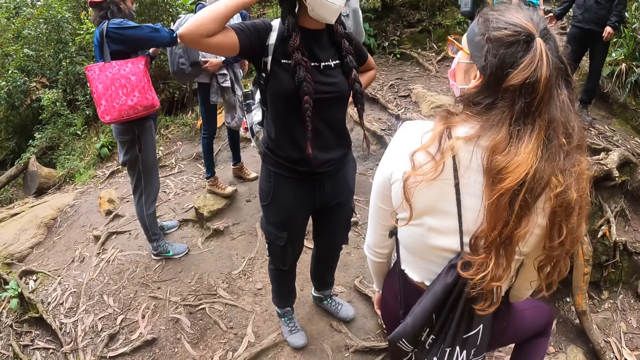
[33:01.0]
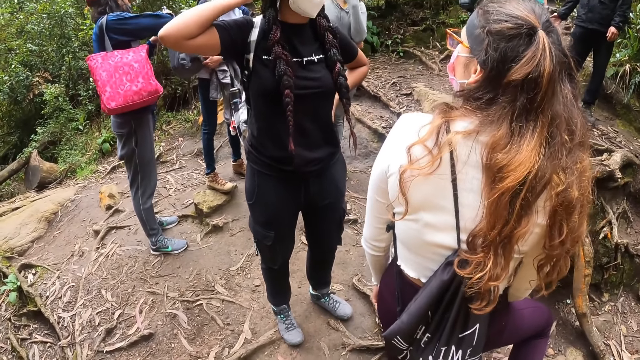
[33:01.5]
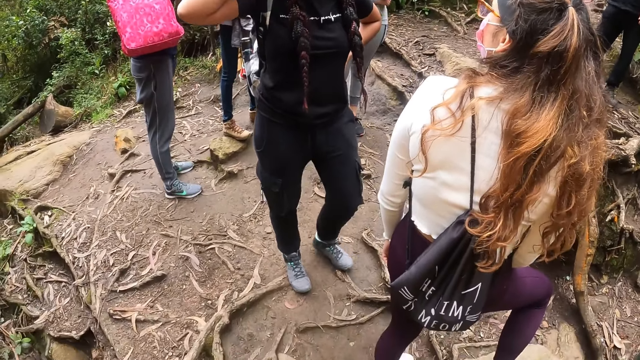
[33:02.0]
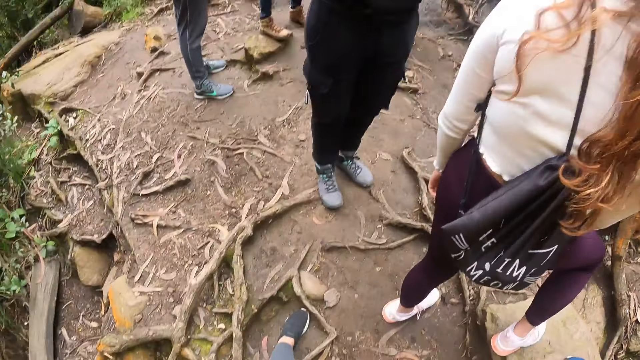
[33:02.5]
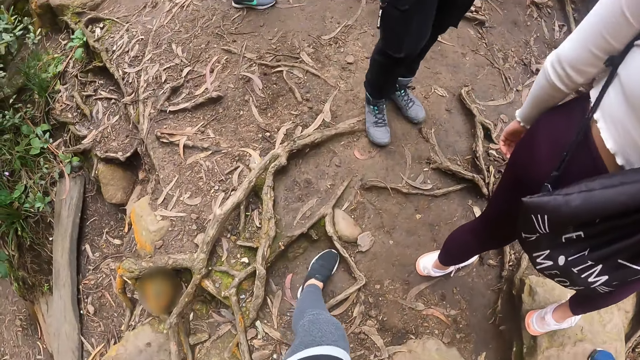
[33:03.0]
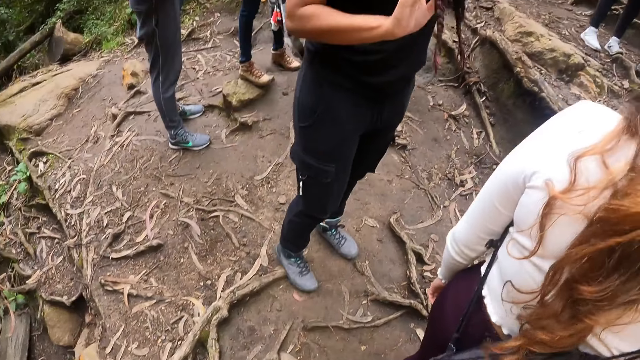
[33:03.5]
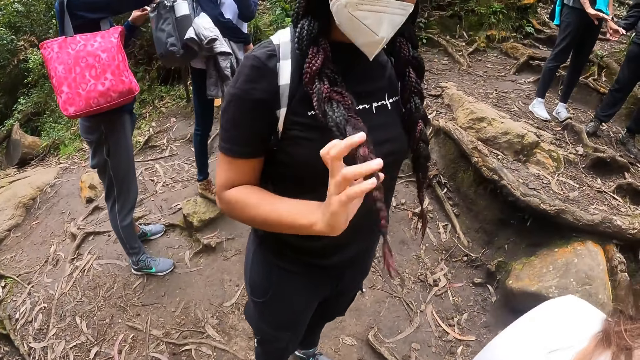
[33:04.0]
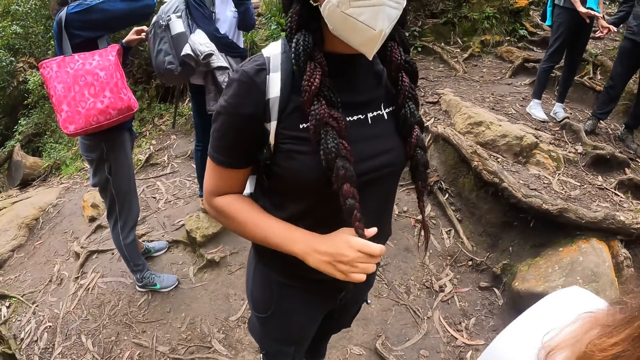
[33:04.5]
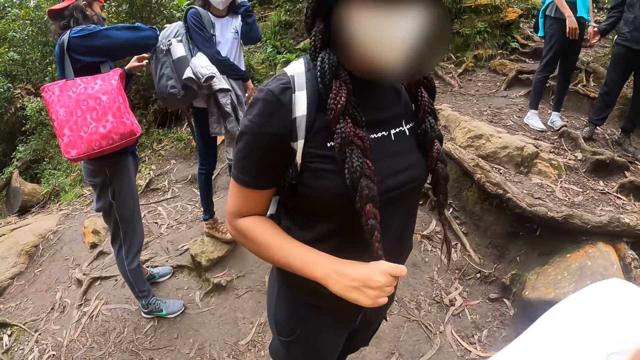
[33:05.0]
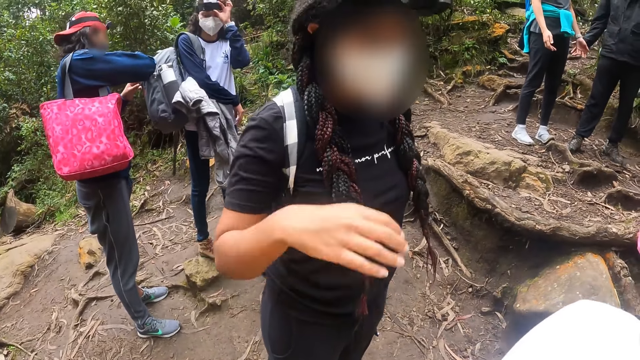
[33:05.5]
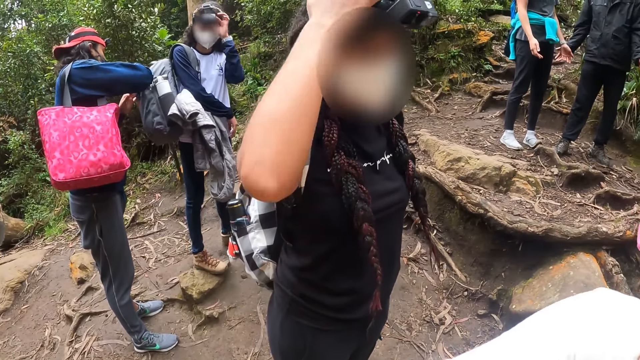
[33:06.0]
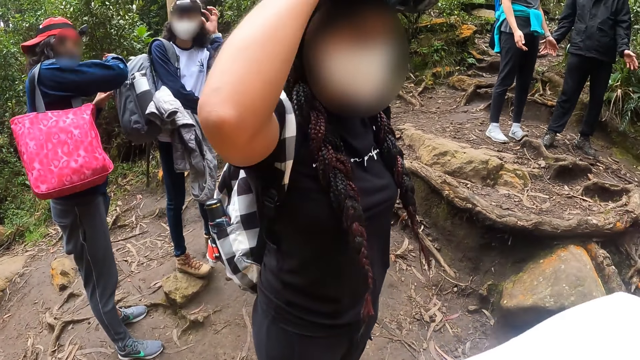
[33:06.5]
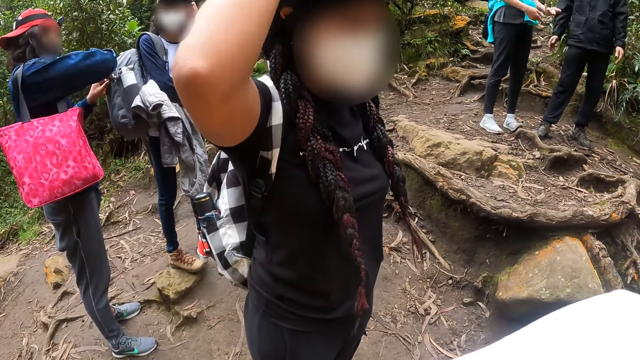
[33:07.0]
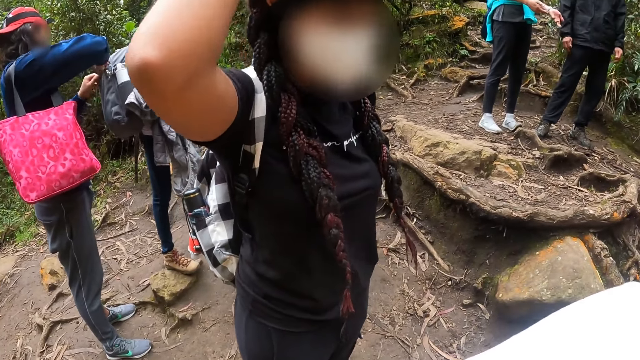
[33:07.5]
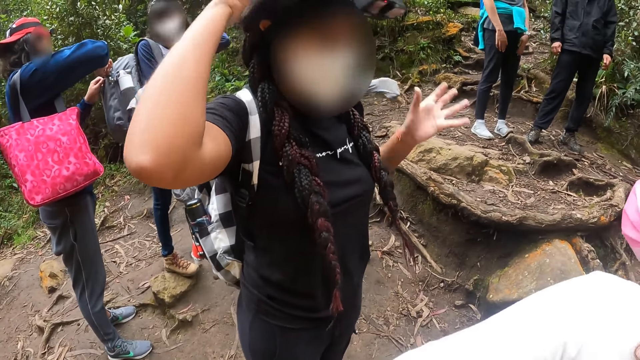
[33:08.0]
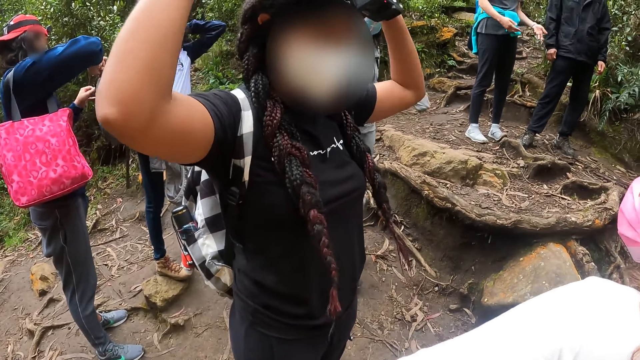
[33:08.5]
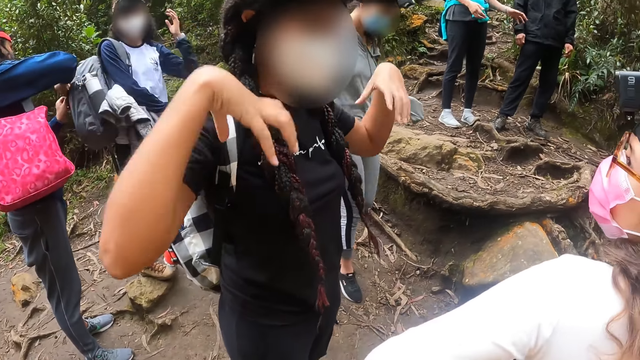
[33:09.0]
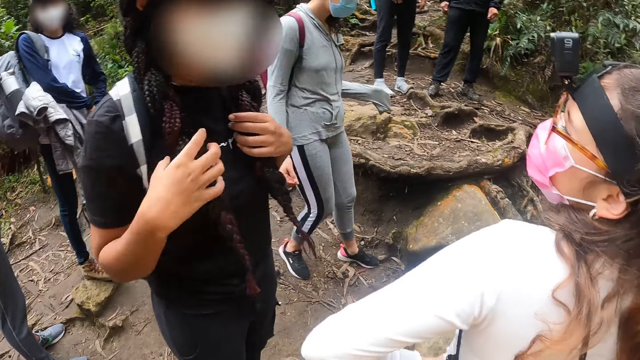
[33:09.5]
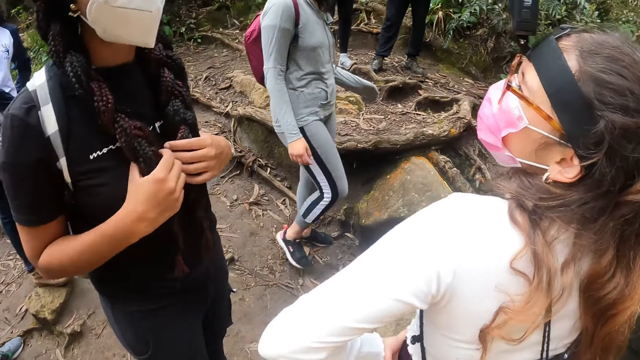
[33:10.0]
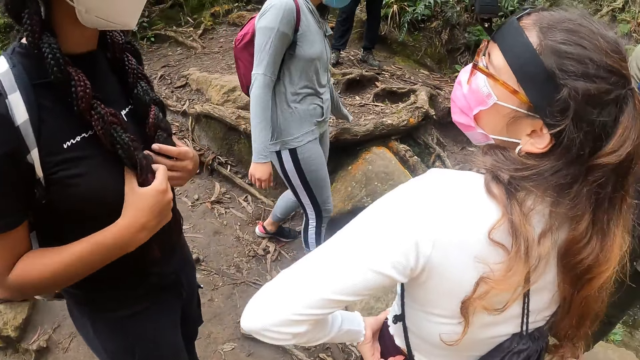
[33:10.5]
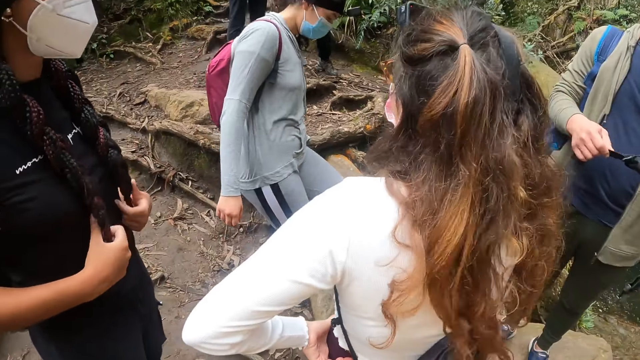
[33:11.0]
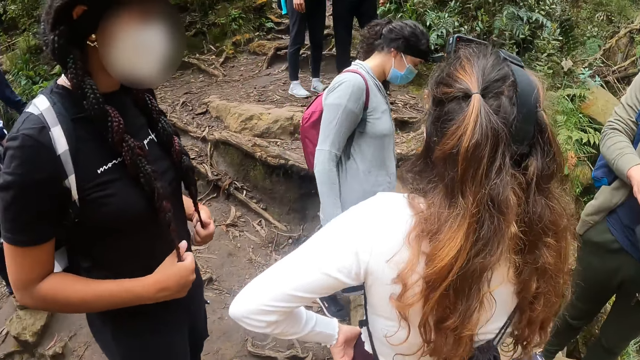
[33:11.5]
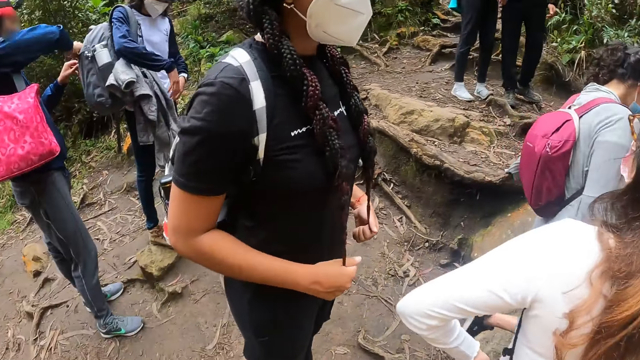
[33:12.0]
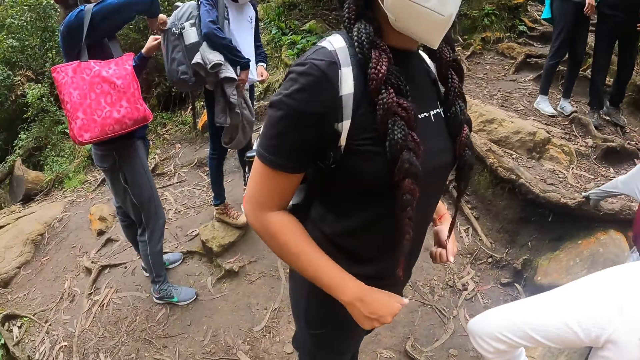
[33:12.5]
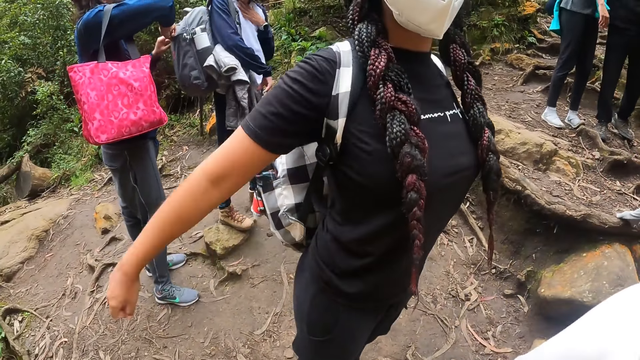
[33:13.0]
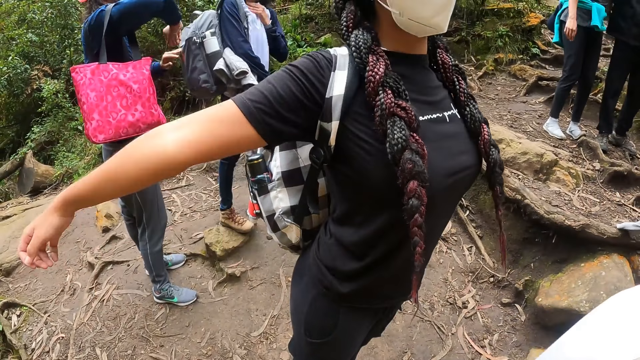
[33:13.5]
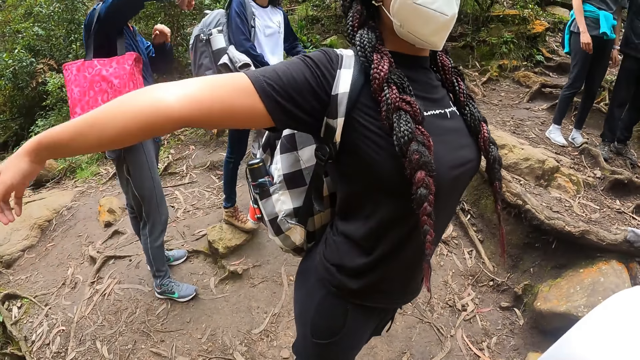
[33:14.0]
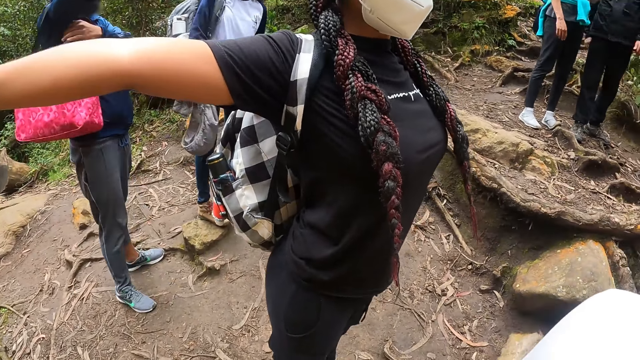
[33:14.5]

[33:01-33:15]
The camera wearer interacts with the woman and the other woman. The woman fiddles with her hair using her right hand. The woman touches her hair with her right hand. A third woman walks towards the edge of the cliff. The woman strokes her hair with her hands and stretches her body.

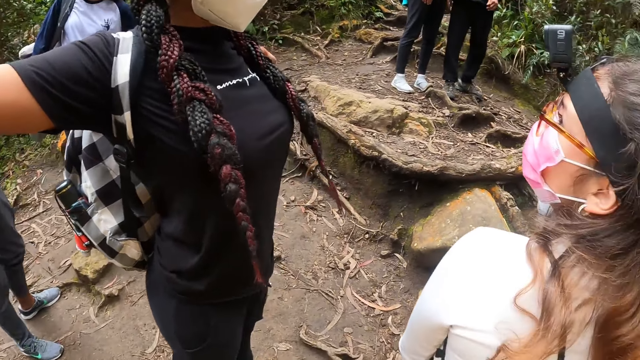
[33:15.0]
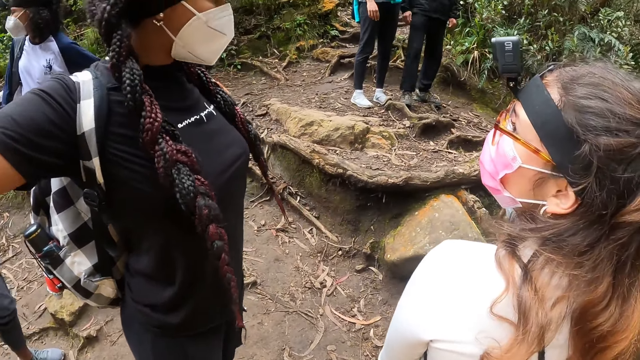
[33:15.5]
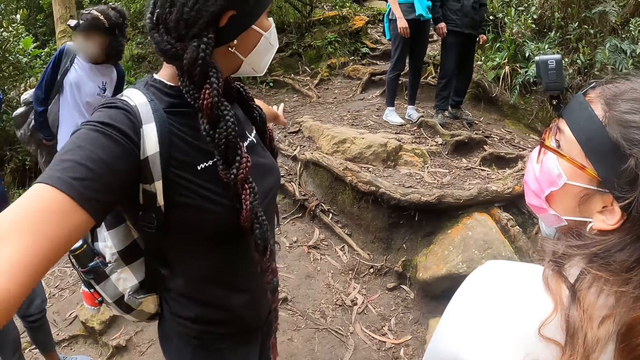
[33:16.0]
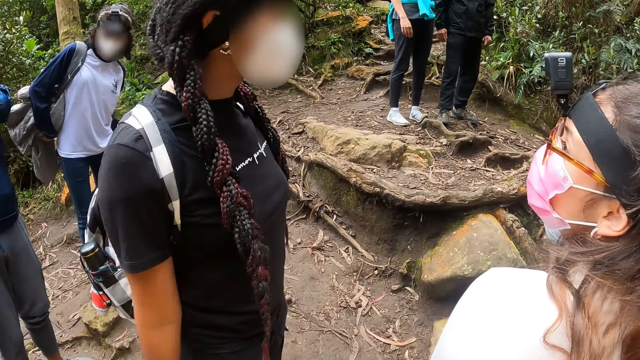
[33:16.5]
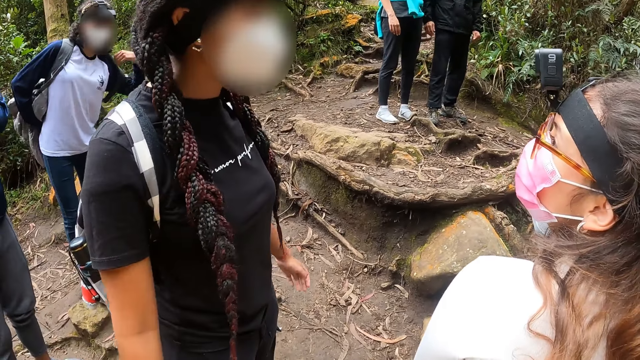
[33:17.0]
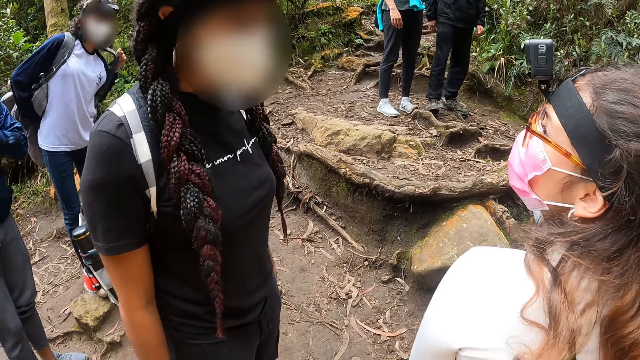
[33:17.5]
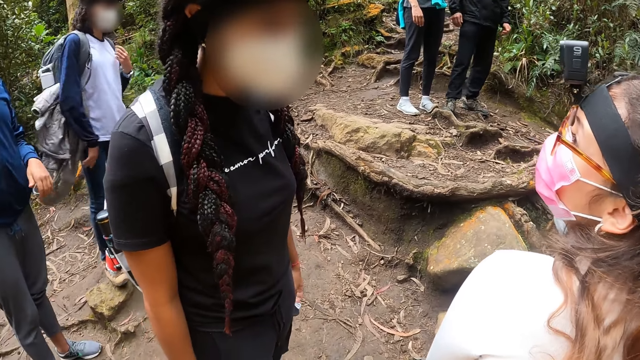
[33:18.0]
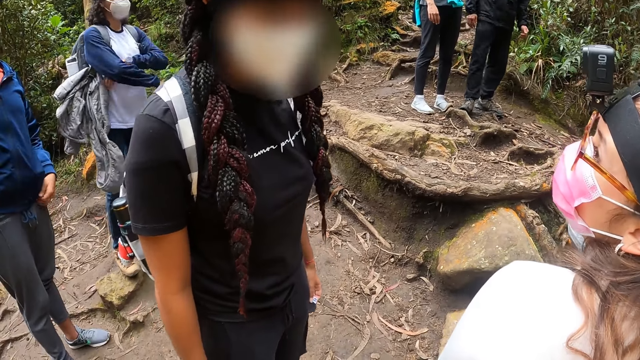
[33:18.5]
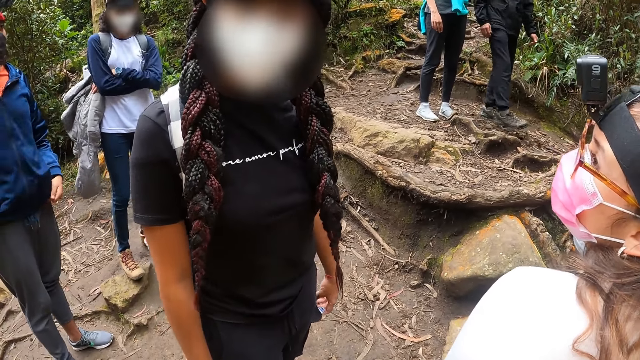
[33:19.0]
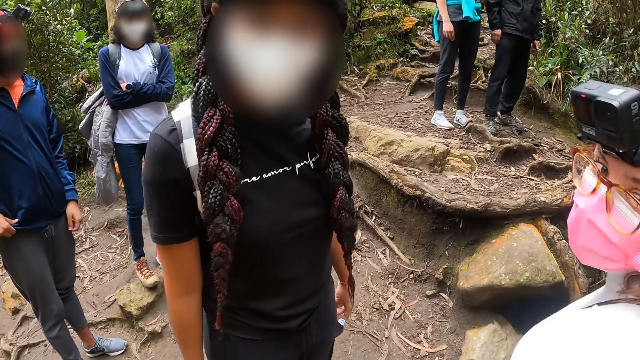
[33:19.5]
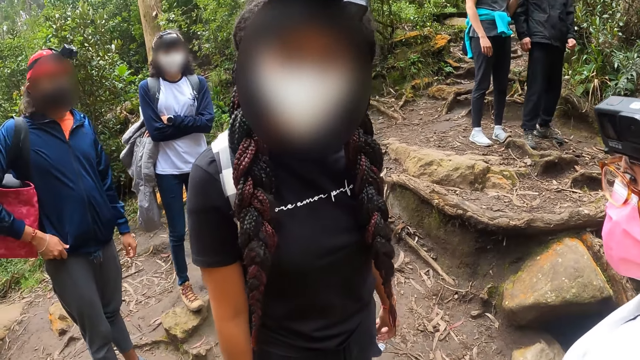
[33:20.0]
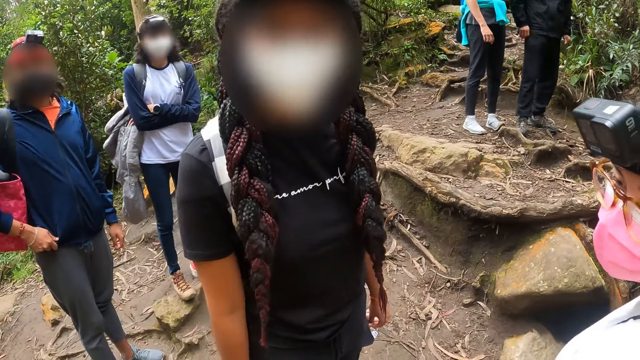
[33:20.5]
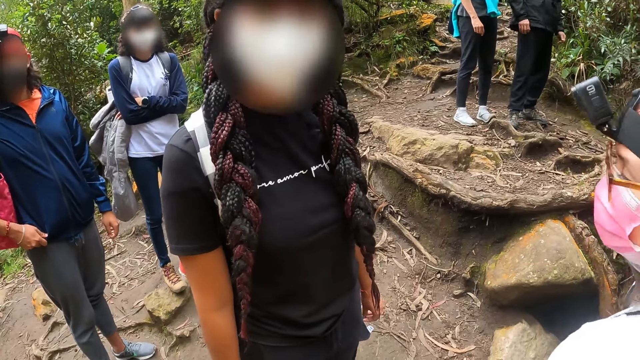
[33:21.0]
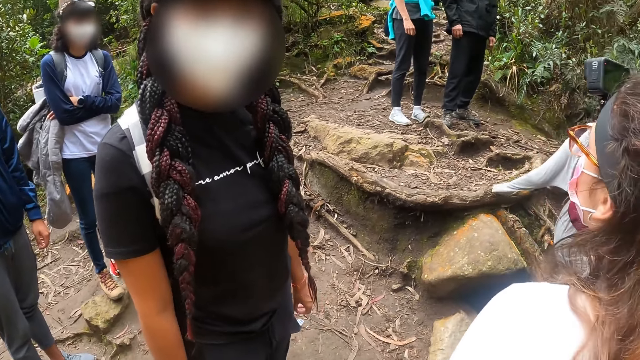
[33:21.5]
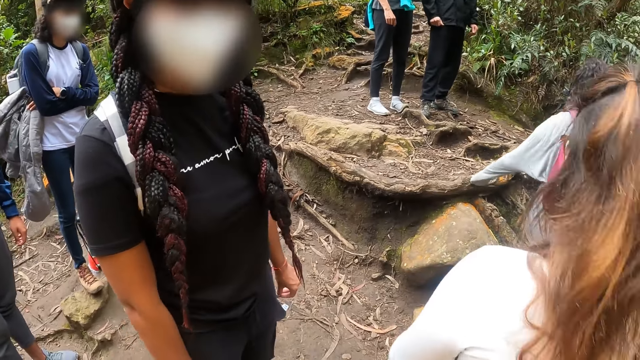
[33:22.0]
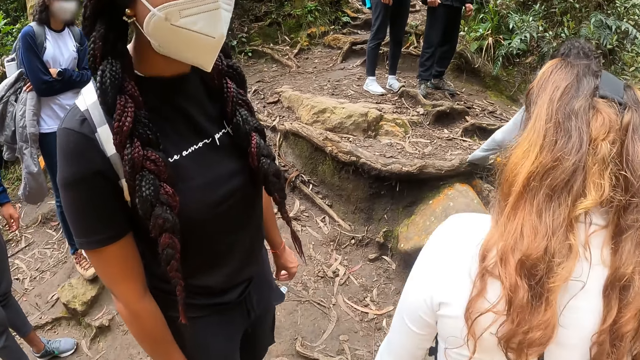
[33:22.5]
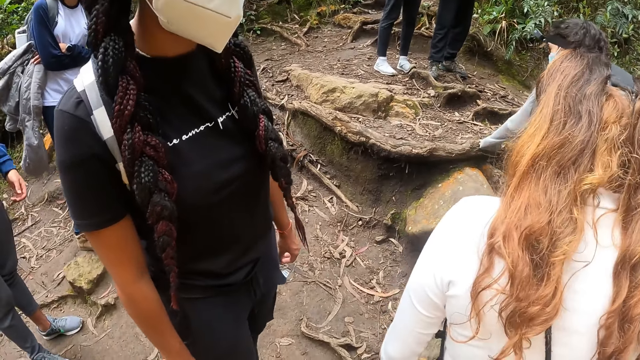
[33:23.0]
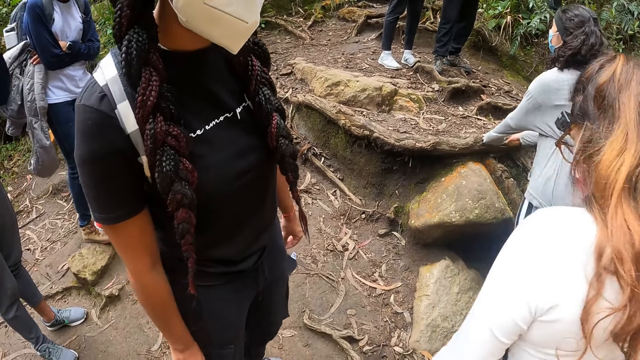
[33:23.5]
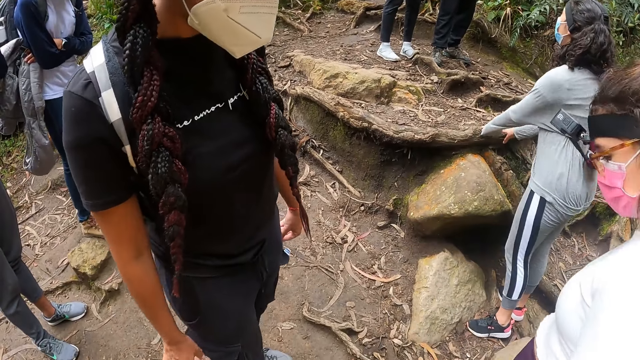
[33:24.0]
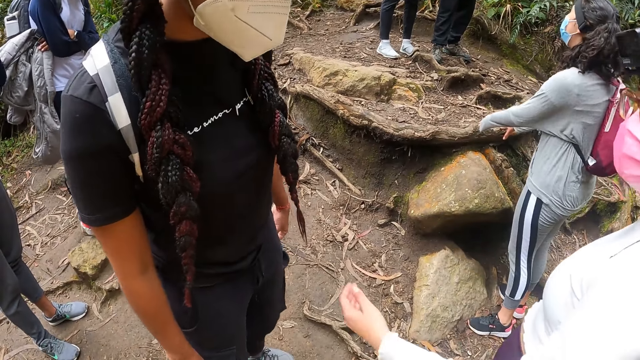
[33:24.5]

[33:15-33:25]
The camera wearer interacts with a woman and another woman. Another woman talks to the camera wearer. Another woman walks away from the edge of the cliff.
